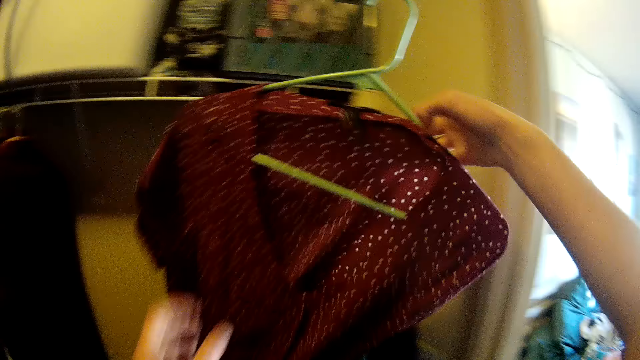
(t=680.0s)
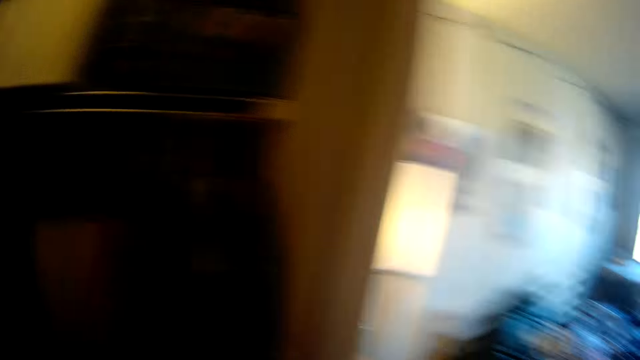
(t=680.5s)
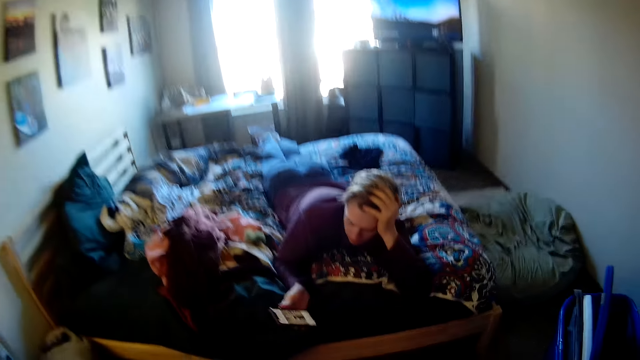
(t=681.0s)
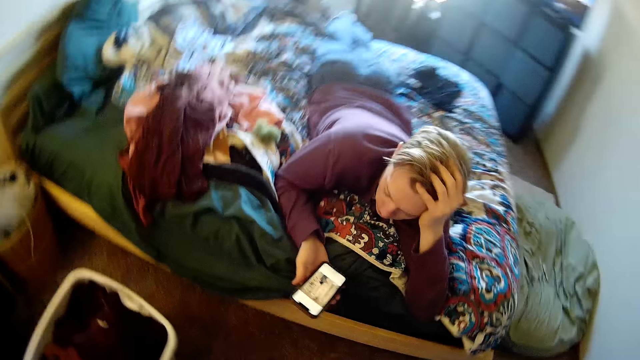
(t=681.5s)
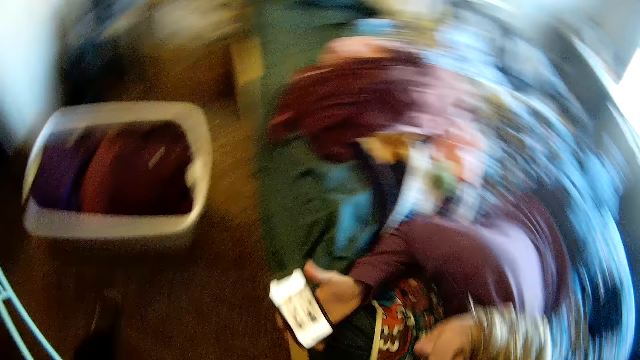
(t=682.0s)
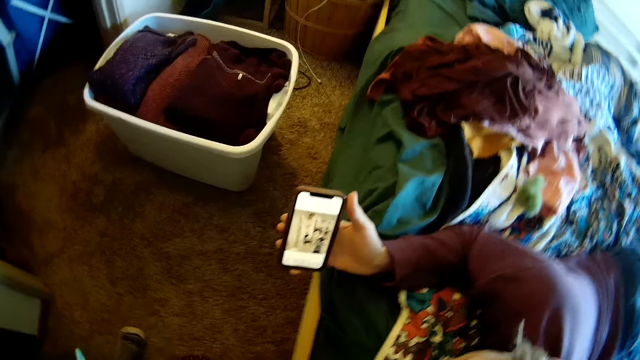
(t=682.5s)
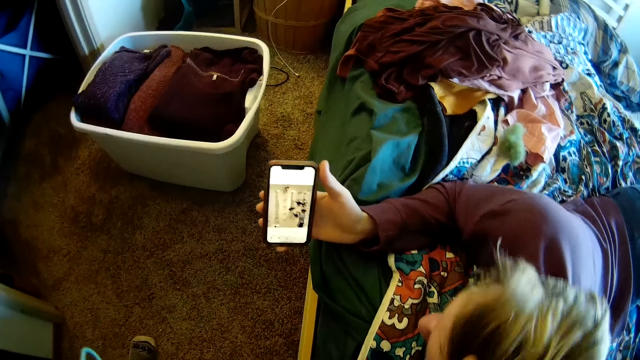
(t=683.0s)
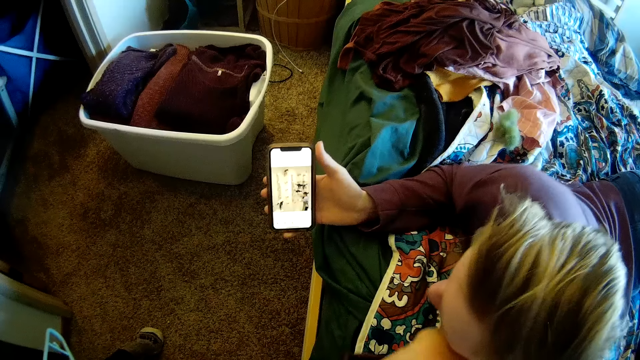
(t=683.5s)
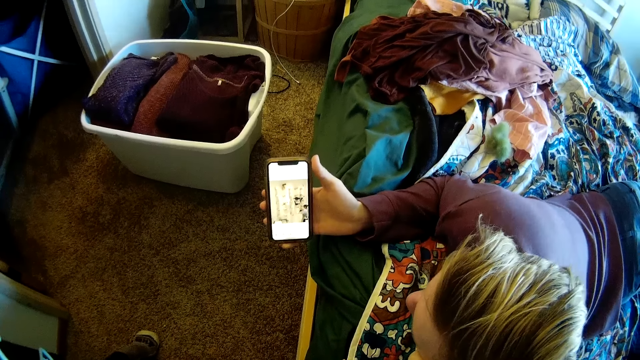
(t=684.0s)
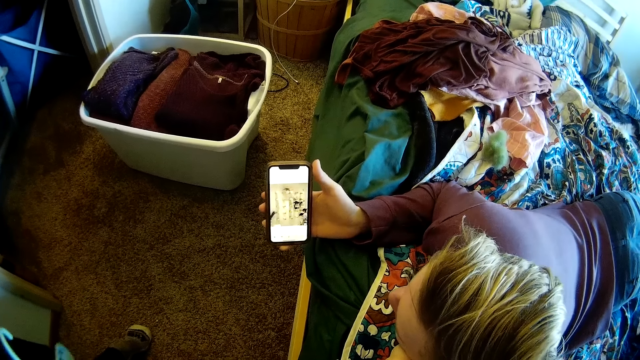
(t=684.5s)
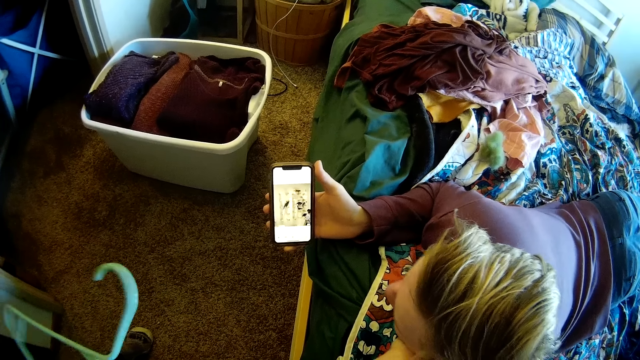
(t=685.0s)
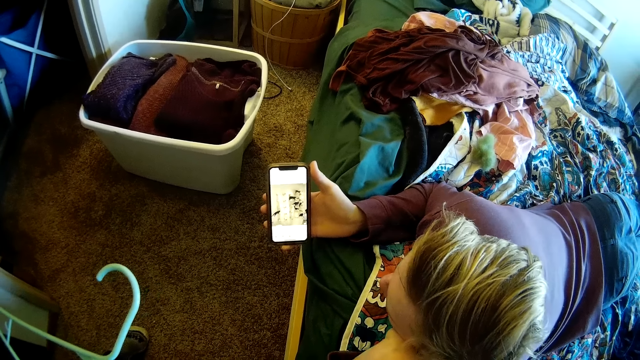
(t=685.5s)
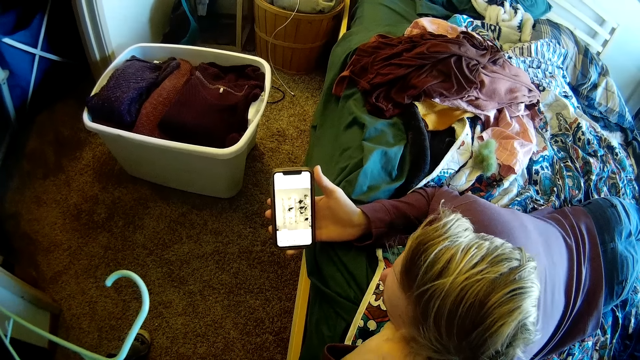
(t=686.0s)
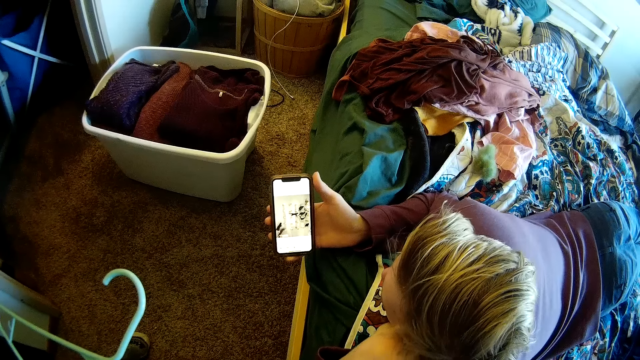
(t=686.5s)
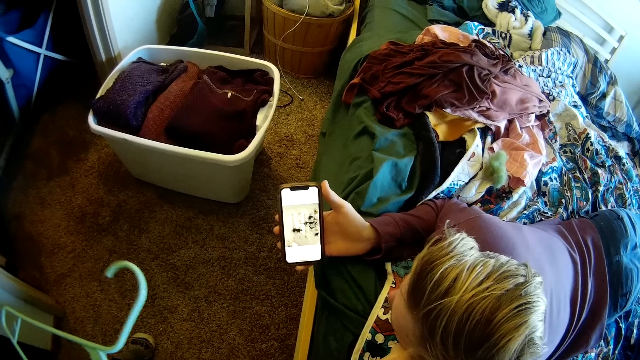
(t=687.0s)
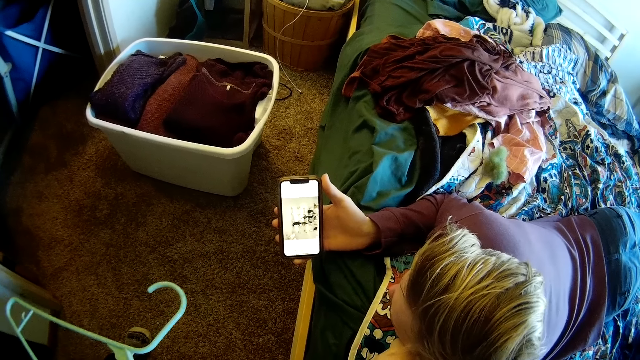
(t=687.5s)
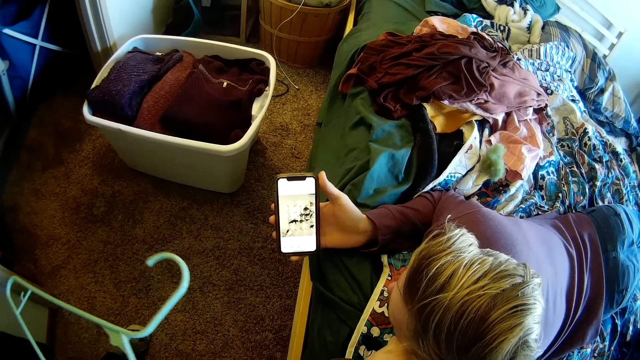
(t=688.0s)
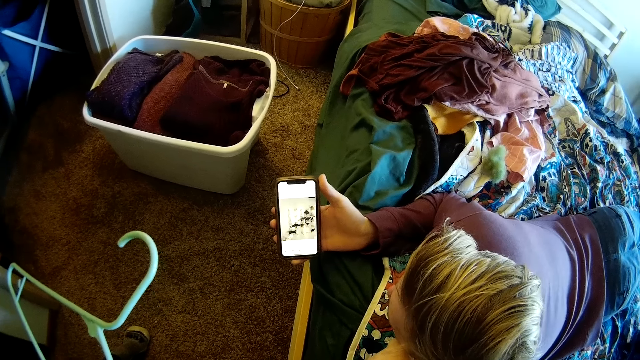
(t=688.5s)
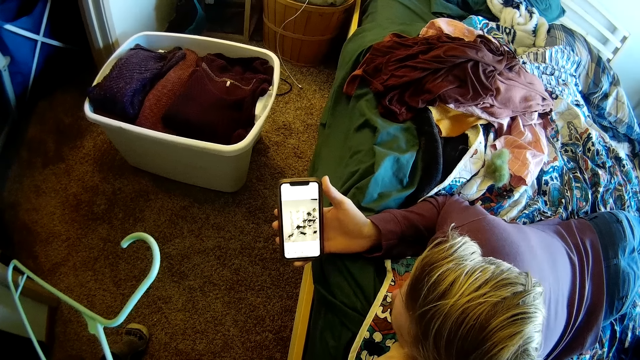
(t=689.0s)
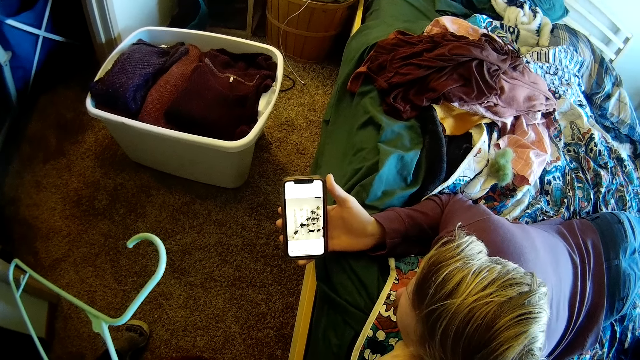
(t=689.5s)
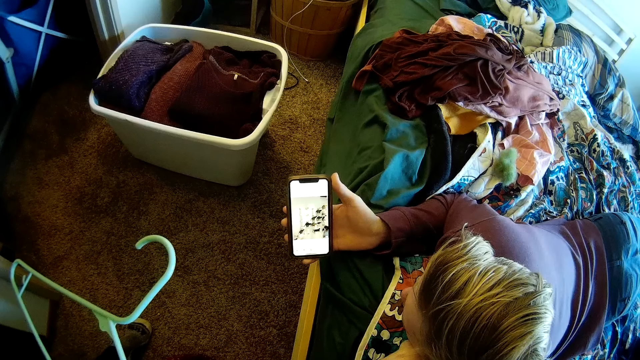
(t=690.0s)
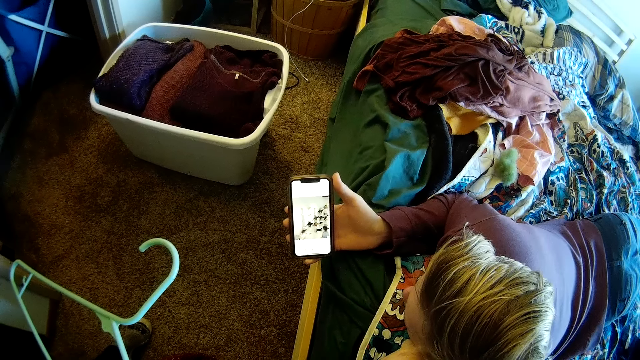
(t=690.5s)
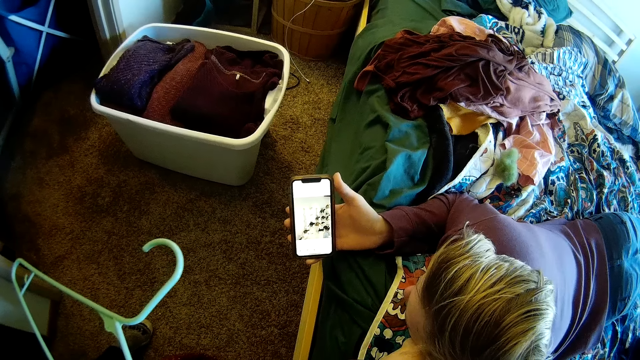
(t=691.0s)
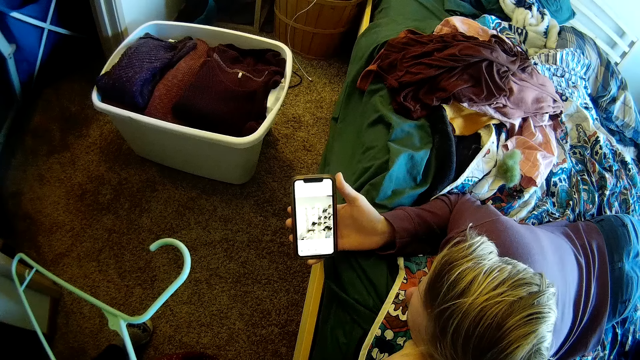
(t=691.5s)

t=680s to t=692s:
The camera wearer picks the cloth in a hanger from the shelf. They stare at the cloth. They remove the cloth from the hanger. They look around. They walk towards a man. The man holds the smart phone in the right hand. The camera wearer watches a video in the smart phone with the man.

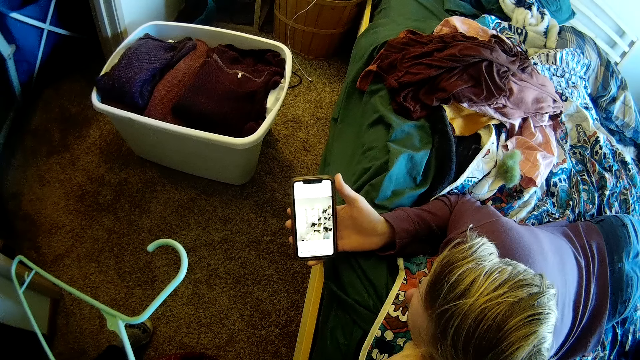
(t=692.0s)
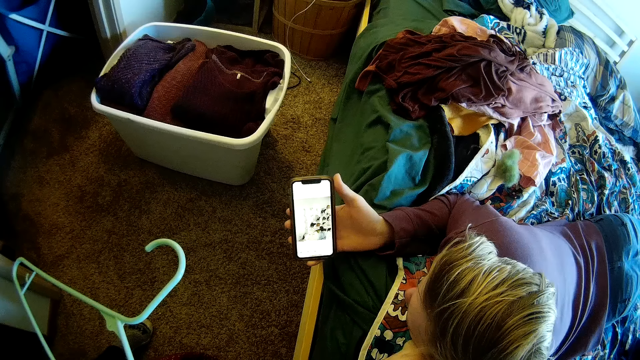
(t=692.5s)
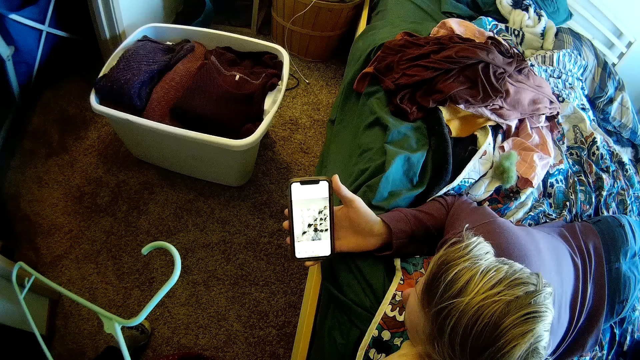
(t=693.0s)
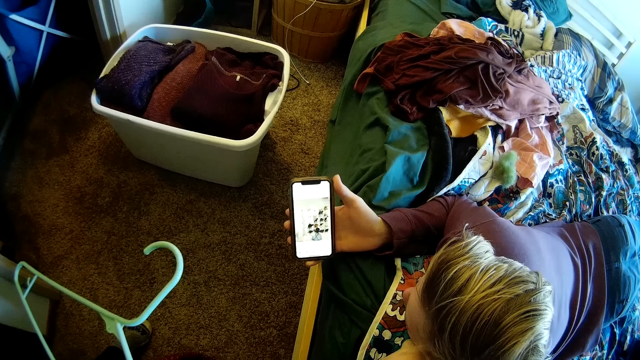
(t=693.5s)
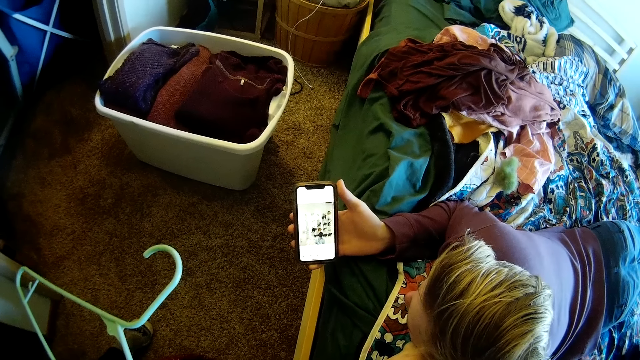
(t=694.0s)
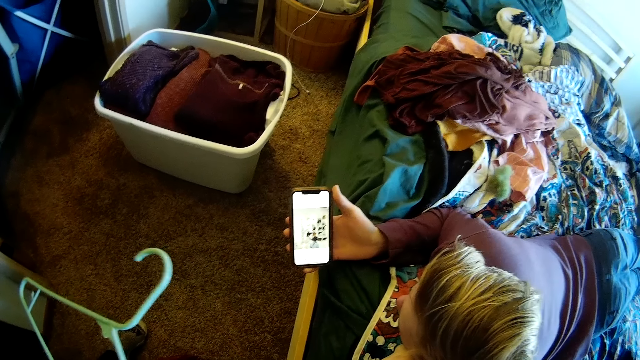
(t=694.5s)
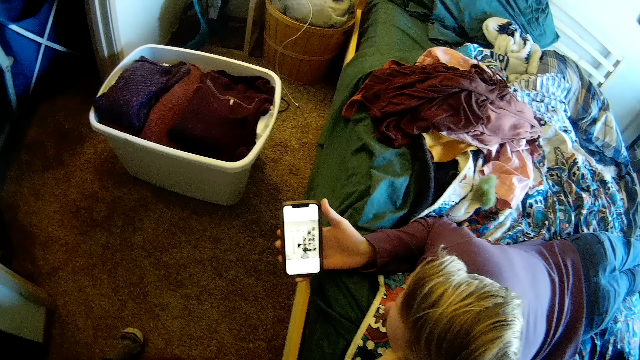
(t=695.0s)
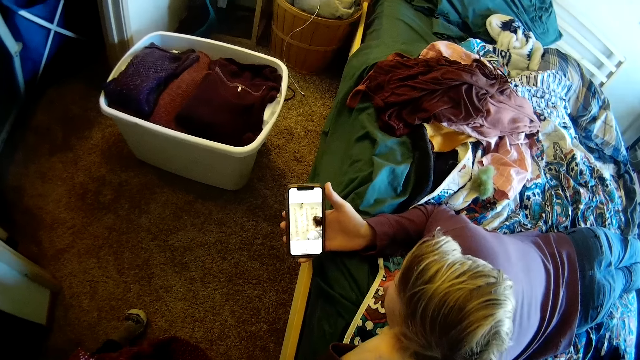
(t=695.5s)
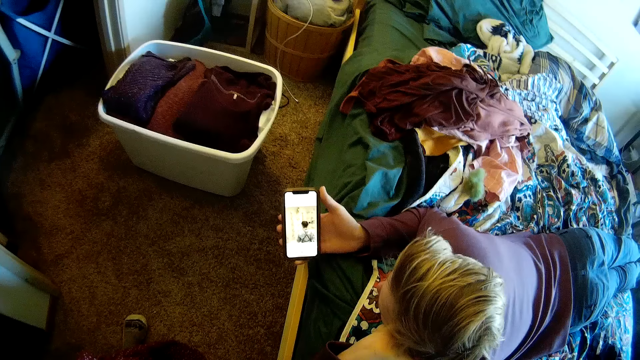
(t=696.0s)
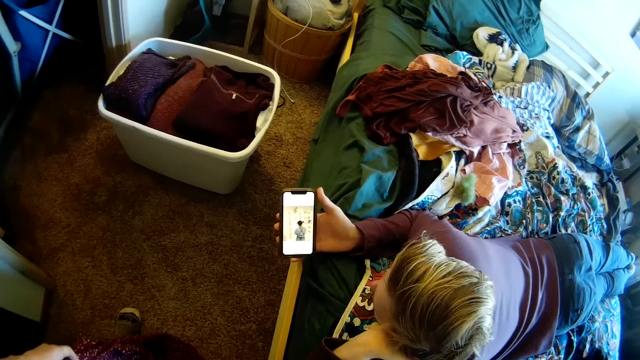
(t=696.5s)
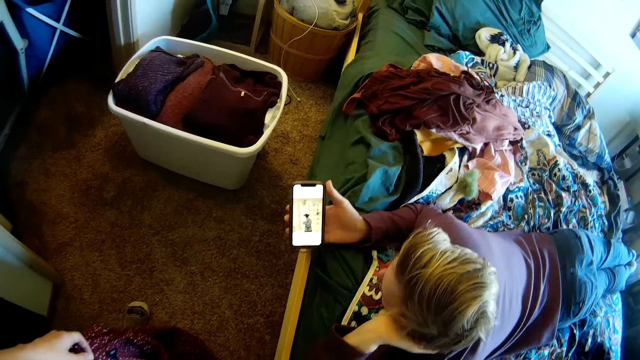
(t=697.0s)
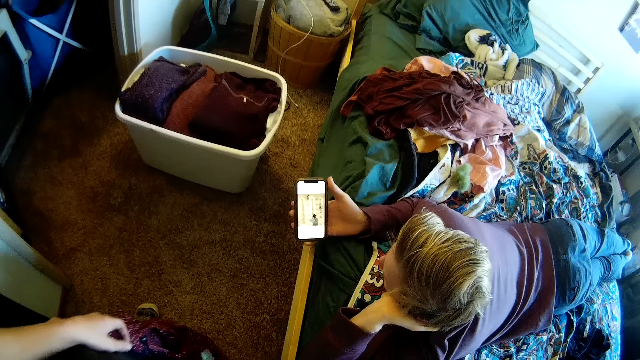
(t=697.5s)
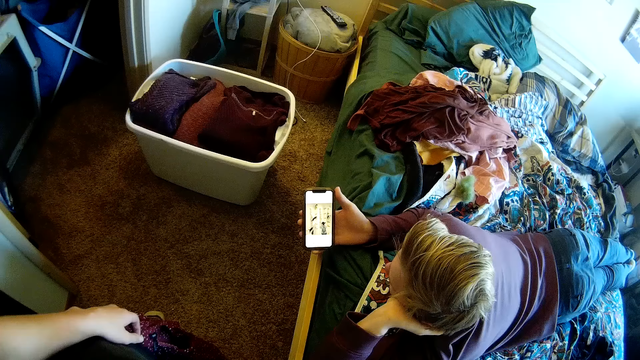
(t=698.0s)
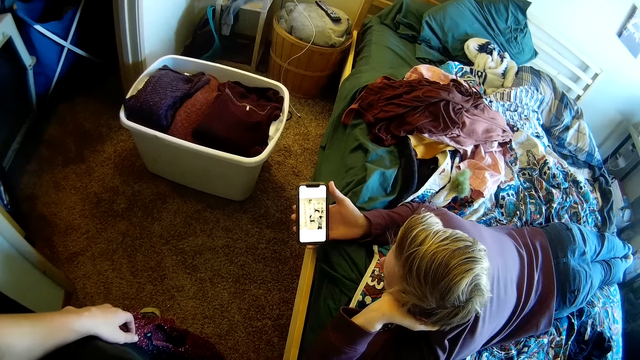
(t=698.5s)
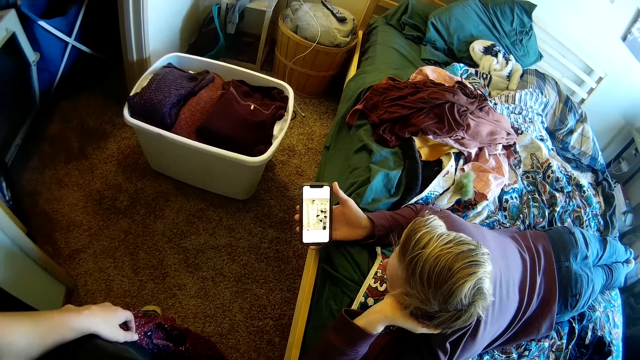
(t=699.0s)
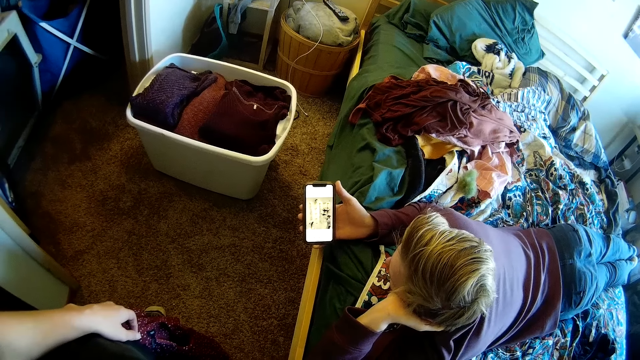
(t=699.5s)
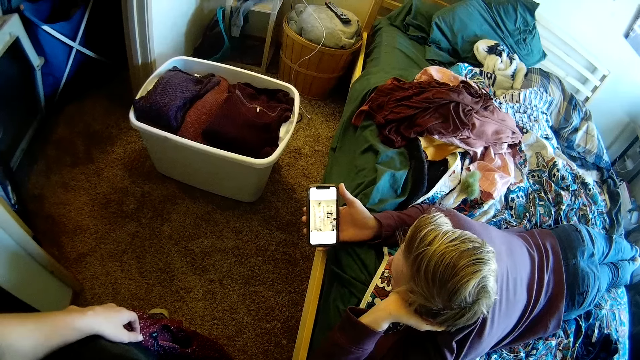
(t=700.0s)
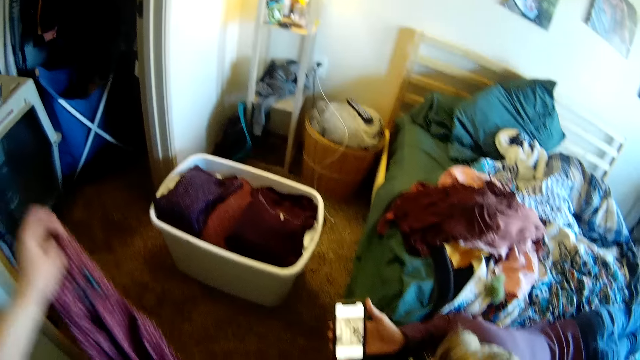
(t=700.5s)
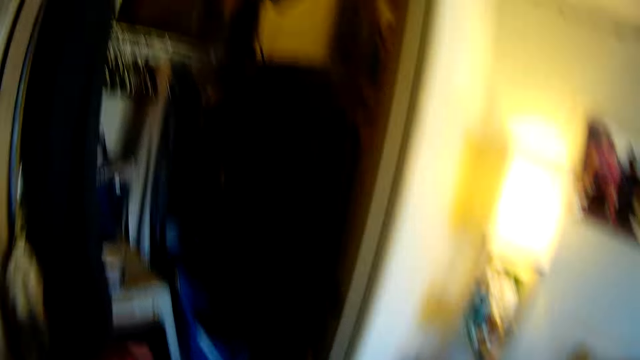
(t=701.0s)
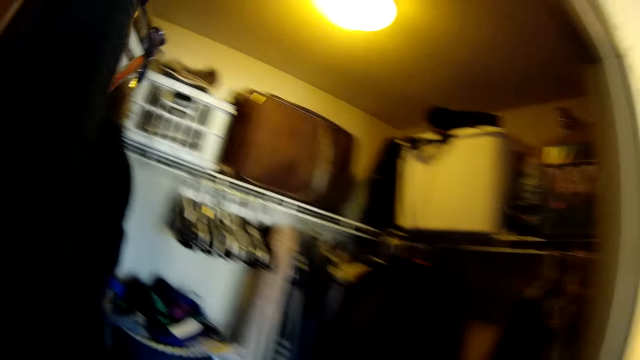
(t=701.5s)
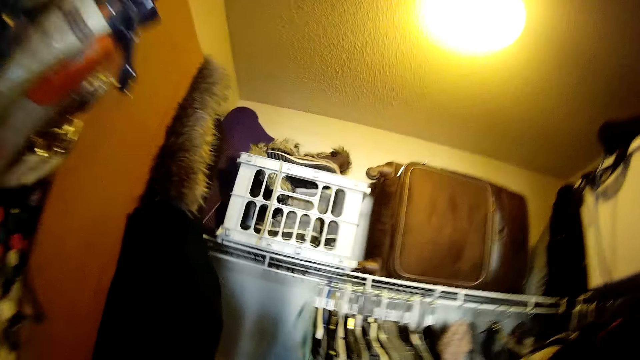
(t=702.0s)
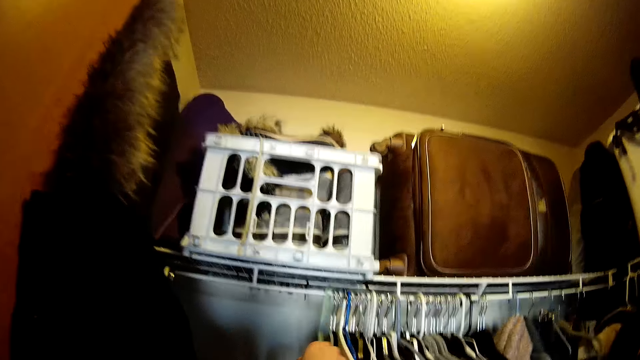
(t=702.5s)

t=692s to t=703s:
The camera wearer holds the cloth with the left hand. They walk. They hang the hanger.
